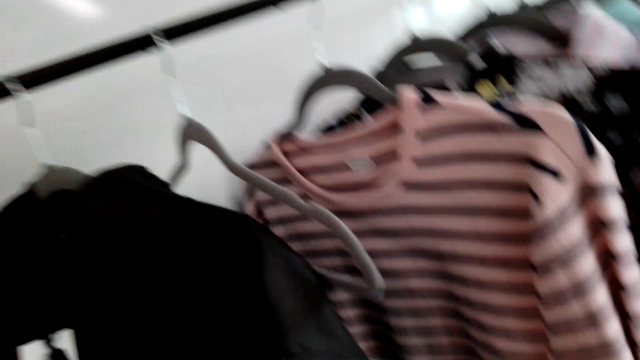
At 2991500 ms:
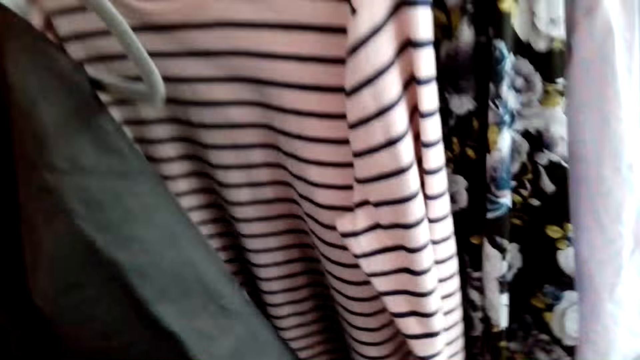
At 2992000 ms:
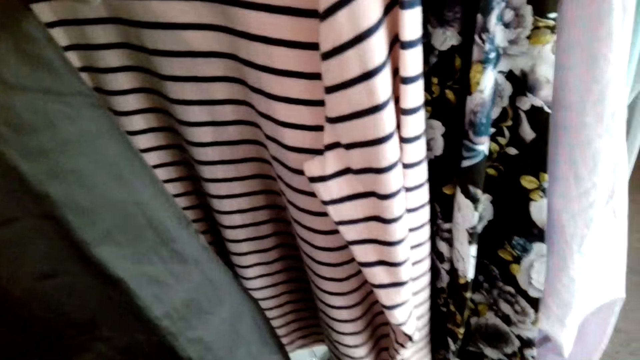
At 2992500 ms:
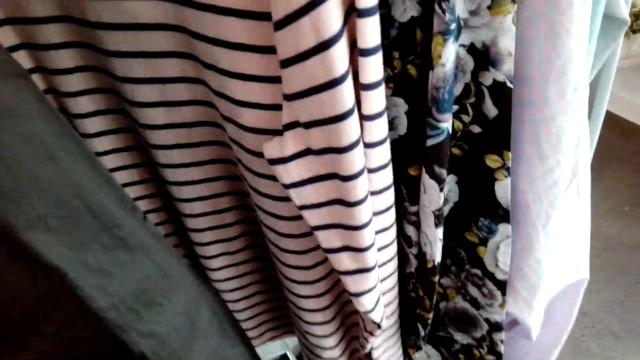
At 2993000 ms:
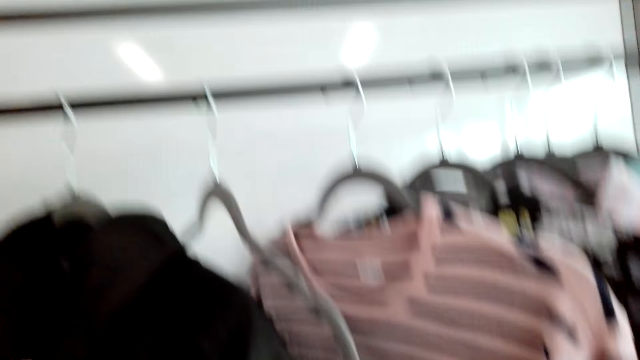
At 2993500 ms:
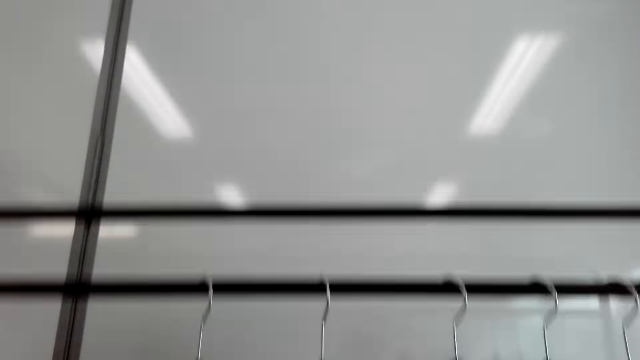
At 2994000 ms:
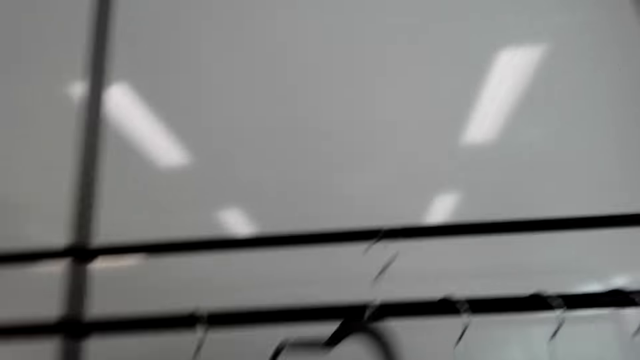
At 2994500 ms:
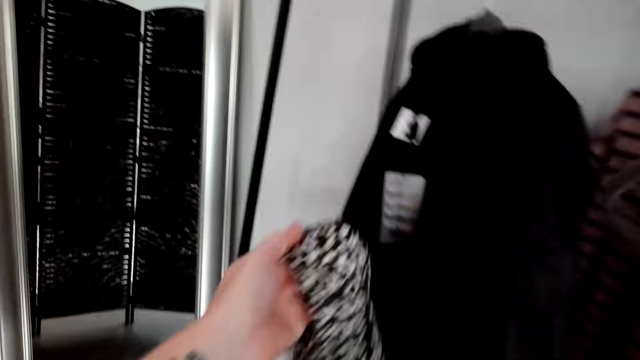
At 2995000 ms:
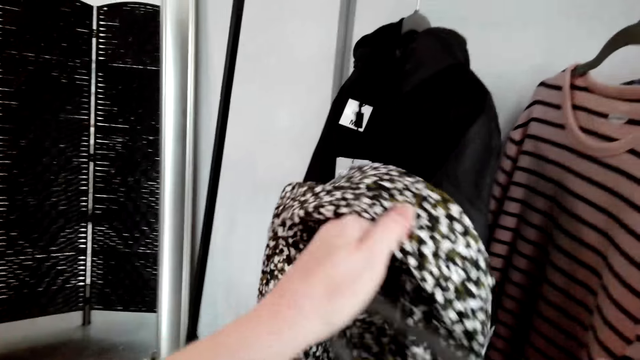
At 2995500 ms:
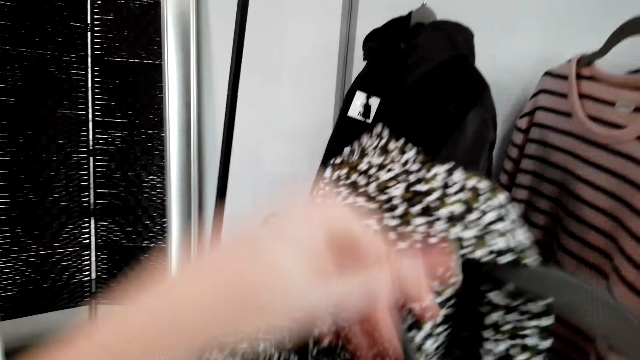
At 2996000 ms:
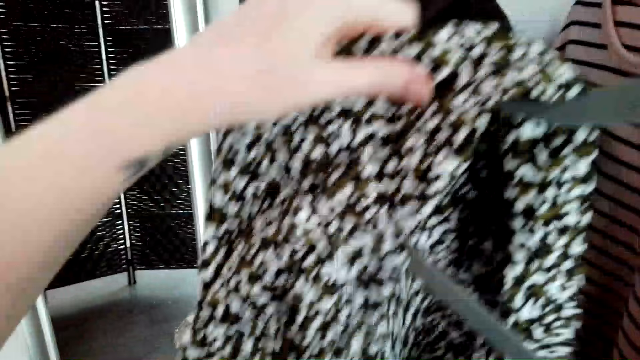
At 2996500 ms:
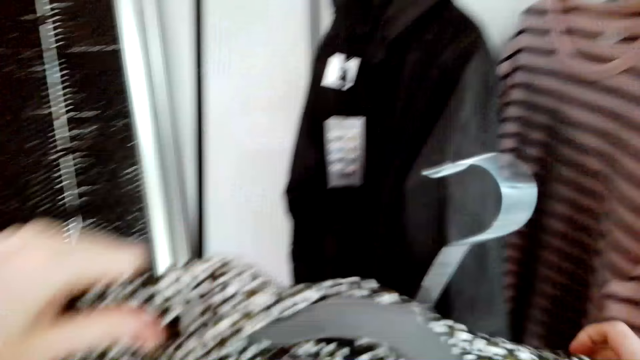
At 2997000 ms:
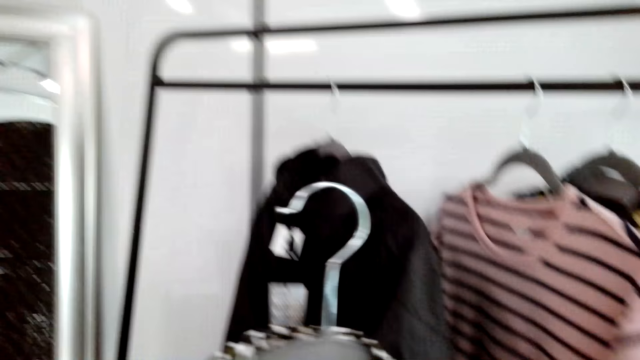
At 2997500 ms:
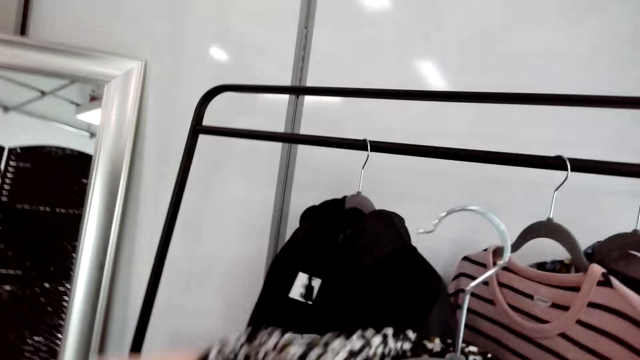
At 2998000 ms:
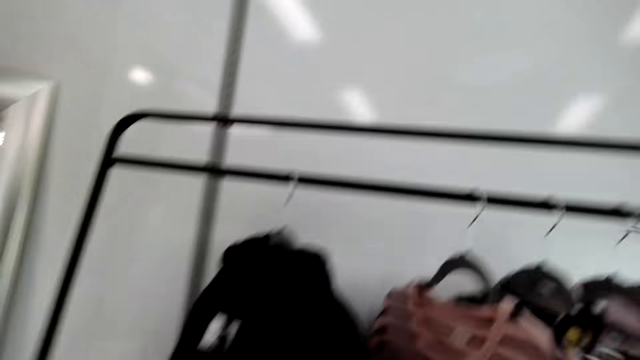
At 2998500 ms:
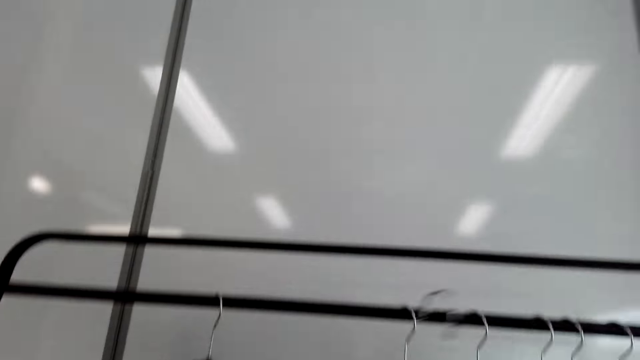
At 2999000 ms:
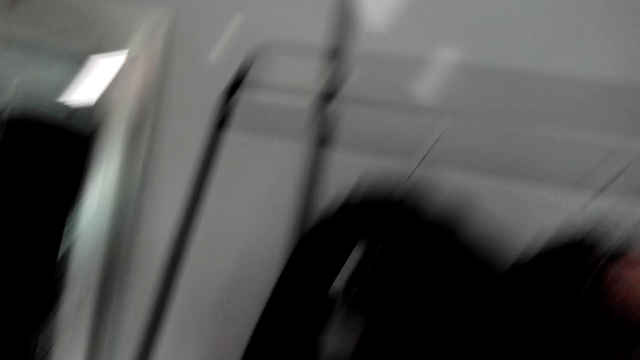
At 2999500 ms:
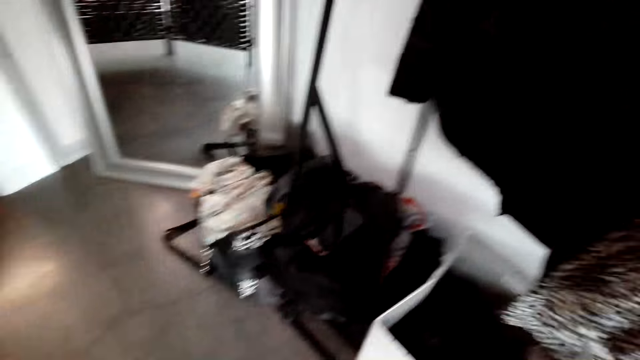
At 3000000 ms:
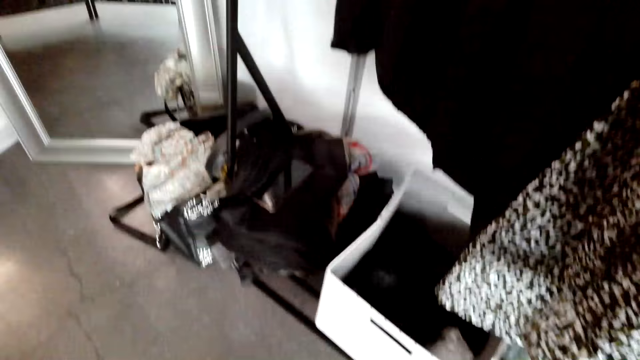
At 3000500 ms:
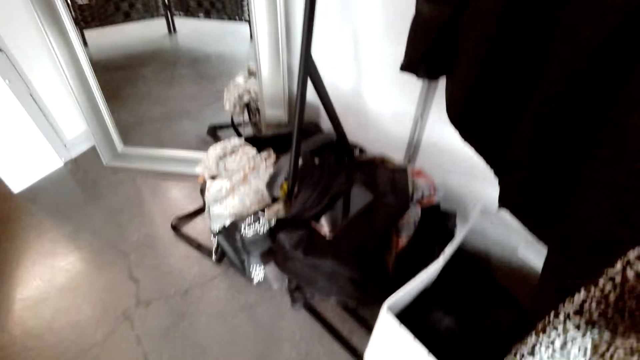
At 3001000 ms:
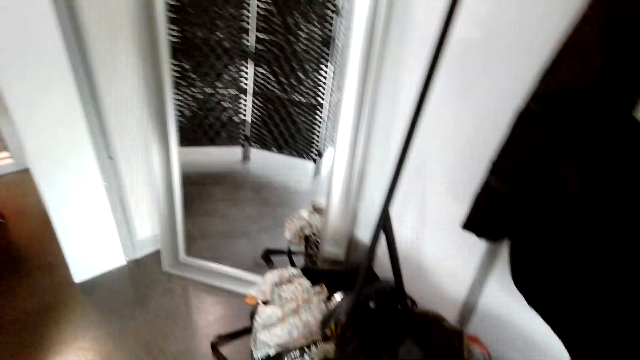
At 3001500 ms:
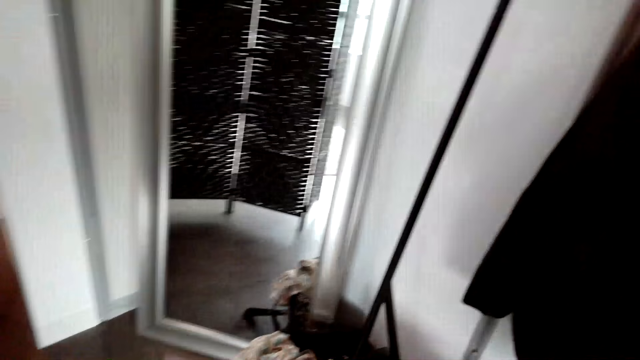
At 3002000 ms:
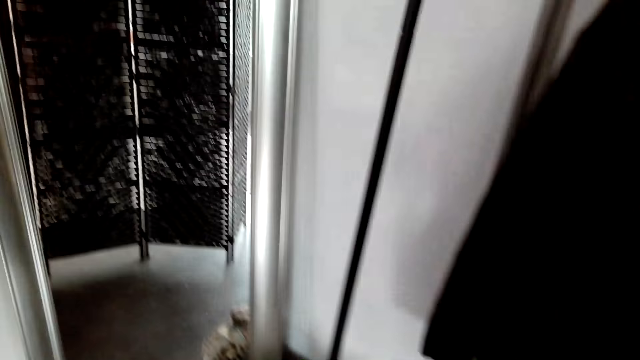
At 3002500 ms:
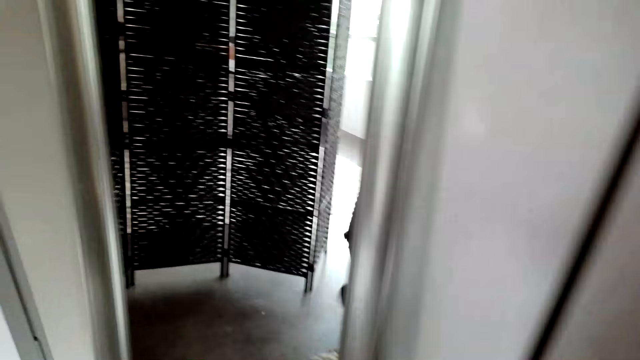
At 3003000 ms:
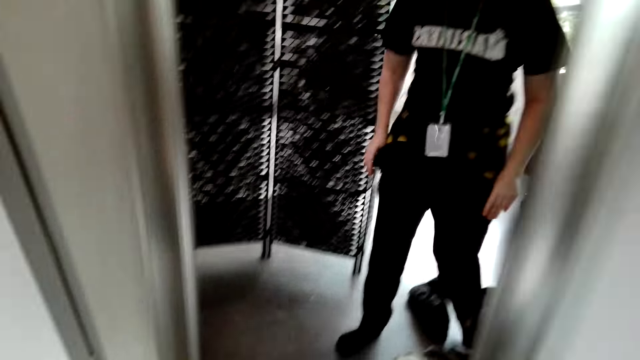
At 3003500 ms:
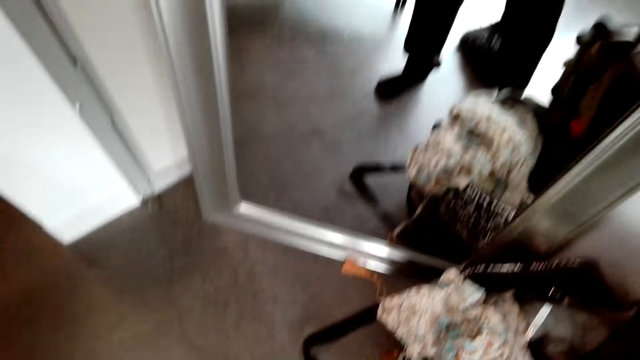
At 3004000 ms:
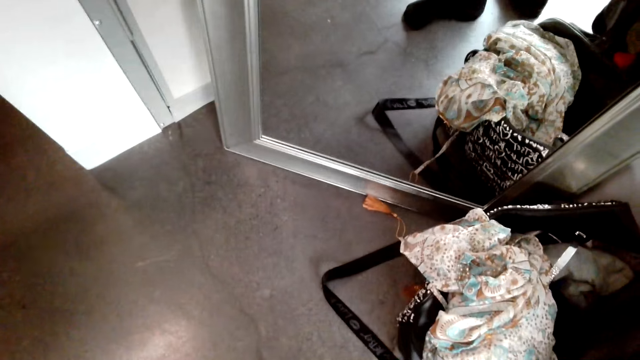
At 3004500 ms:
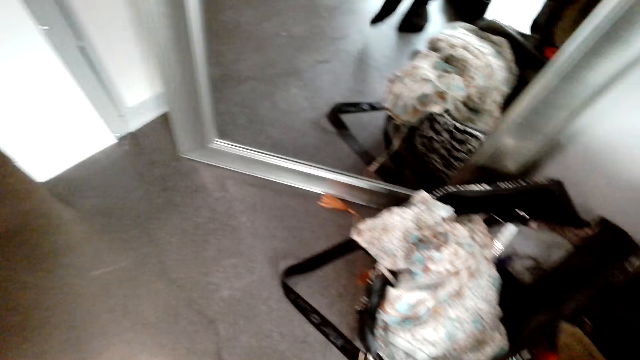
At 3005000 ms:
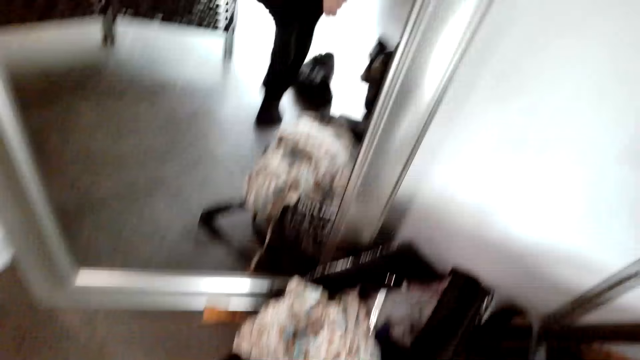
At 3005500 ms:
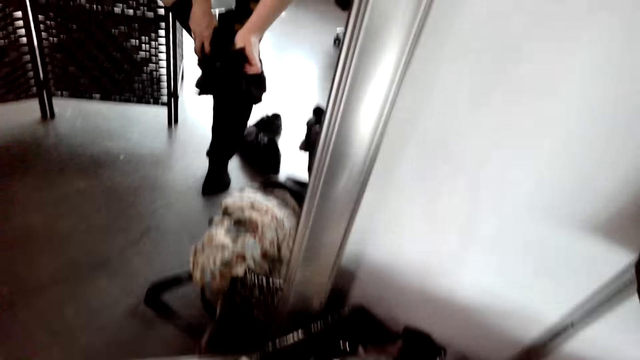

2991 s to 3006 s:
The camera wearer takes a hanger from the rack. She converses with a man. She hangs a shirt on the hanger. She picks up the cloth. She hangs the shirt on the rack. She returns the cloth to the cloth line. She converses with the man. She takes off her pants.

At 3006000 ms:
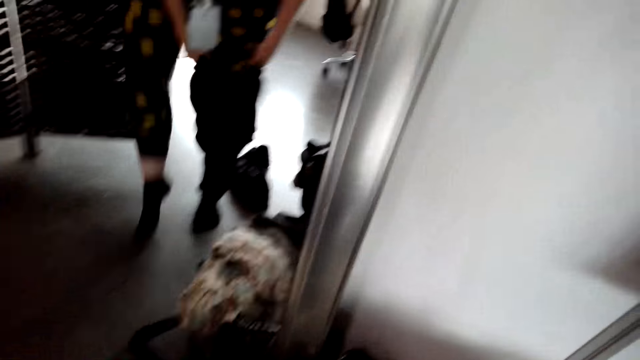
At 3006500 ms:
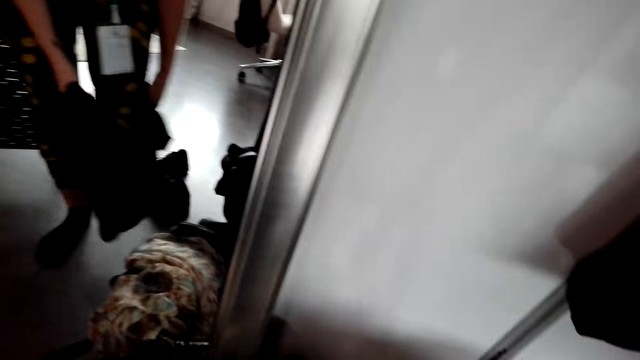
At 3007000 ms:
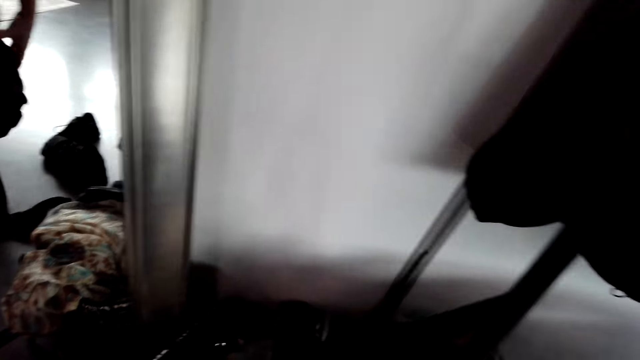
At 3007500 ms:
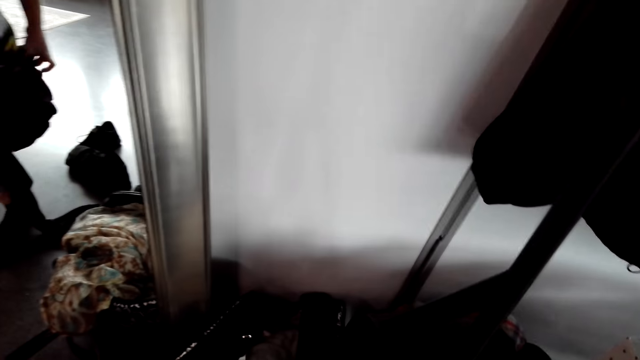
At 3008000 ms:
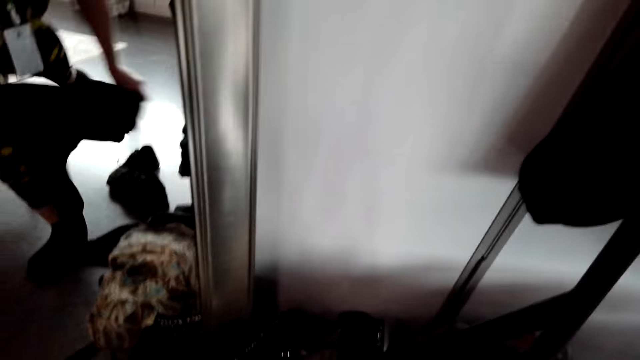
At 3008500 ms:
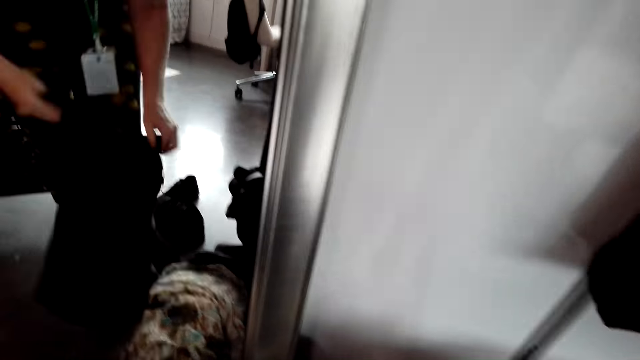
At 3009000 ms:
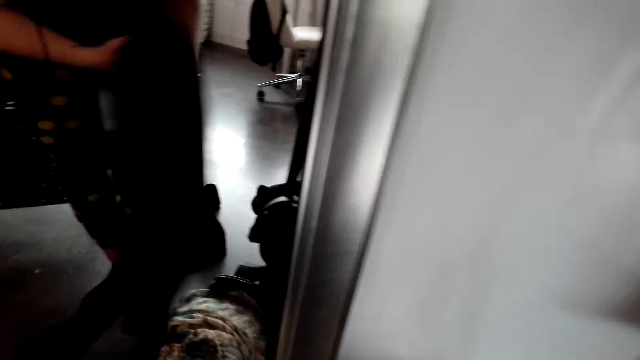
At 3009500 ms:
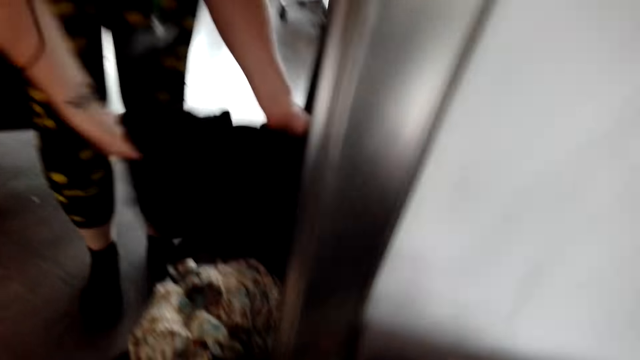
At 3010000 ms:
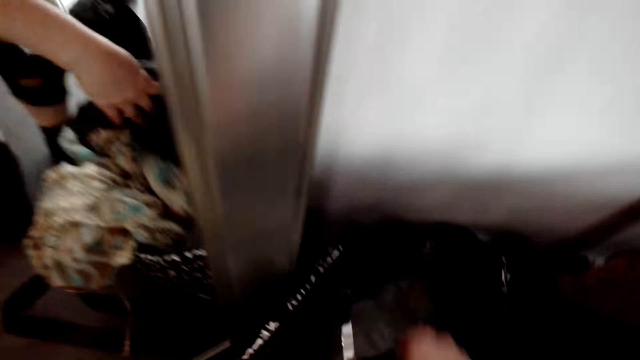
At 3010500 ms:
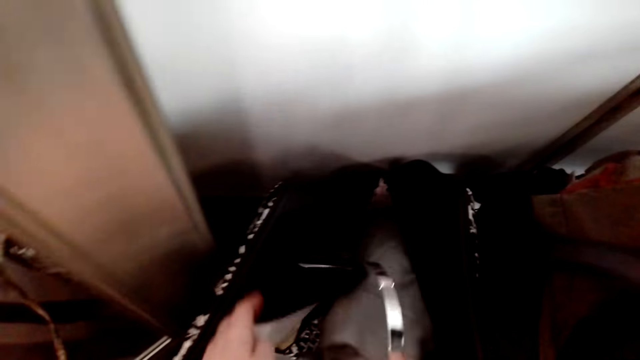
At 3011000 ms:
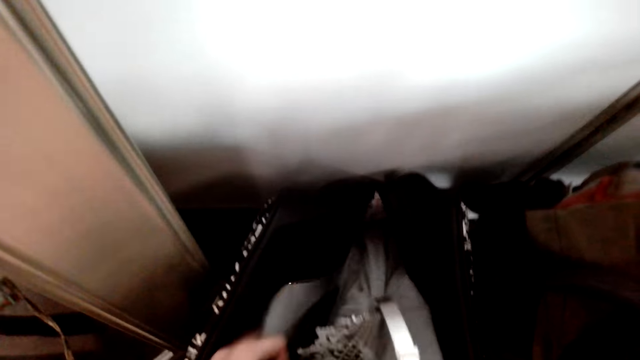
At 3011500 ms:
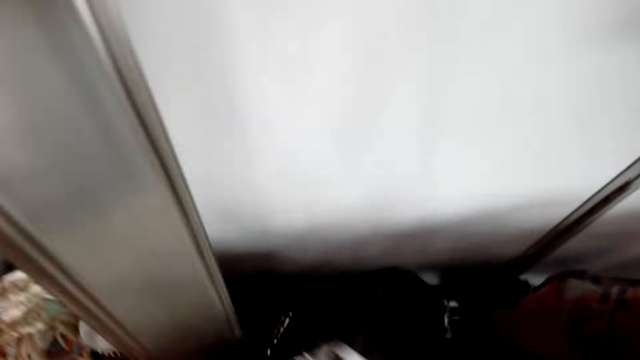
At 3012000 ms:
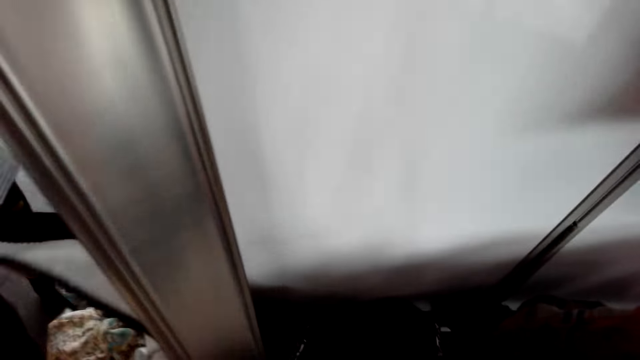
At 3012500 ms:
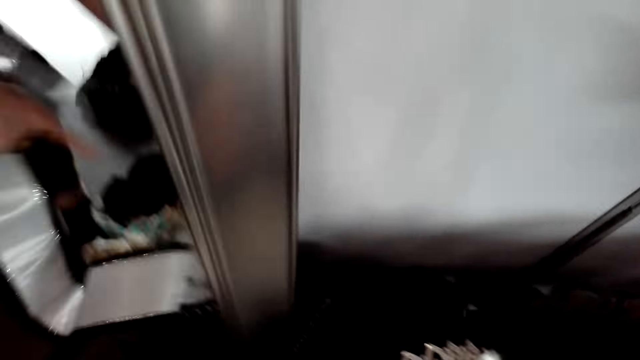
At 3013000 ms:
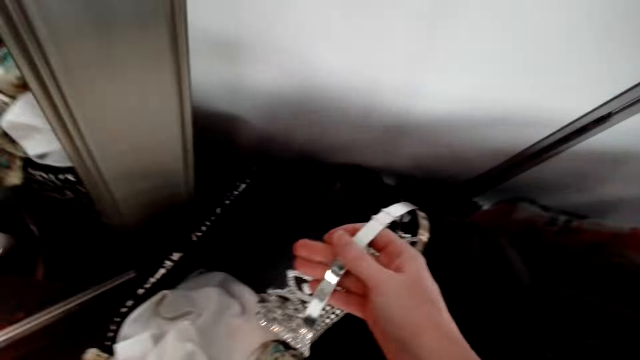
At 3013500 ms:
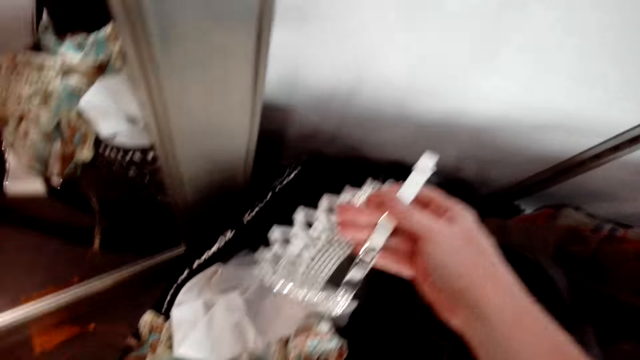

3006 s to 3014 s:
The camera wearer removes the cloth. They put the pants into the bag. They pick the cloth. They take out a tiara from the bag. They take out a beauty pageant sash from the bag. They converse with a man.
